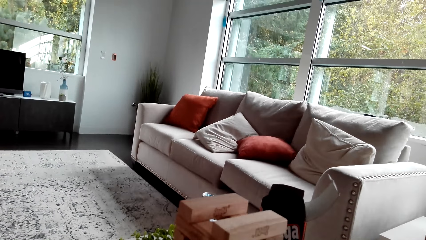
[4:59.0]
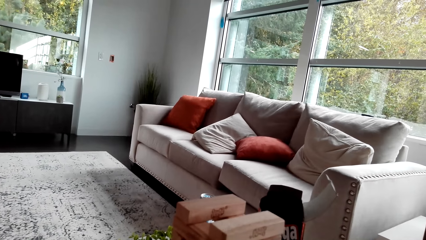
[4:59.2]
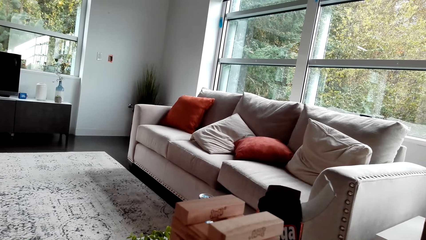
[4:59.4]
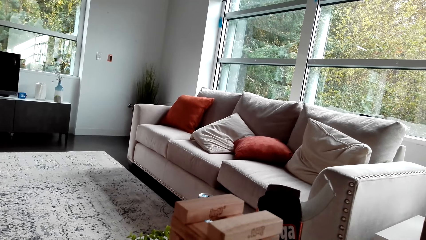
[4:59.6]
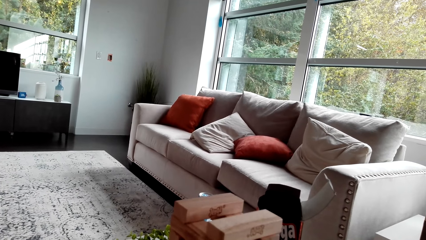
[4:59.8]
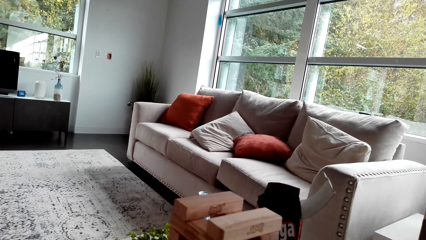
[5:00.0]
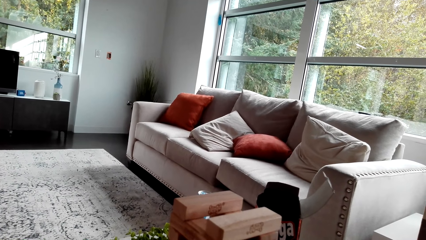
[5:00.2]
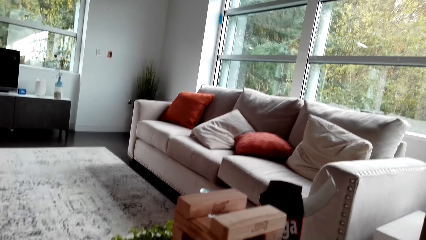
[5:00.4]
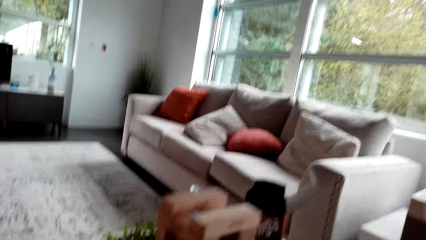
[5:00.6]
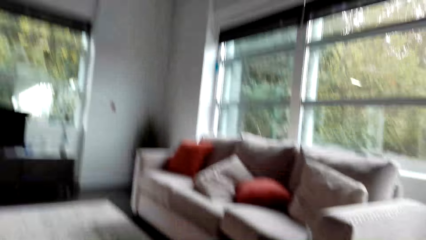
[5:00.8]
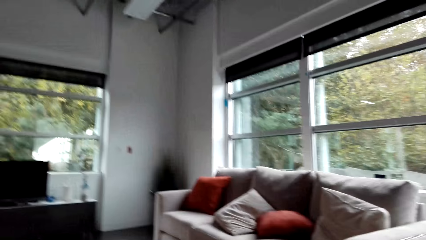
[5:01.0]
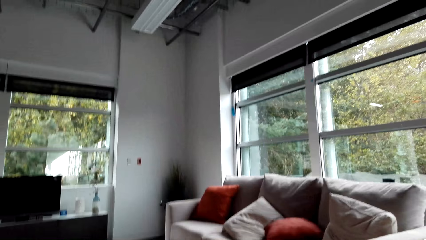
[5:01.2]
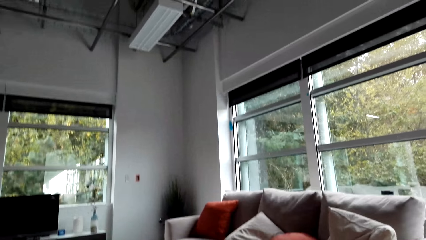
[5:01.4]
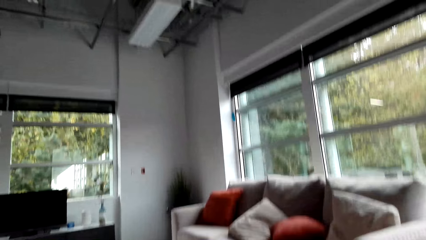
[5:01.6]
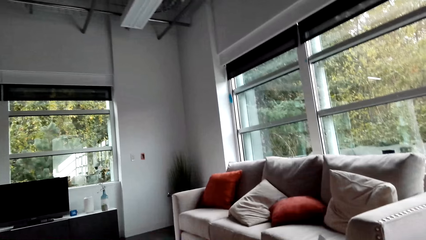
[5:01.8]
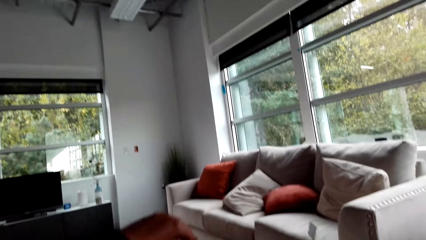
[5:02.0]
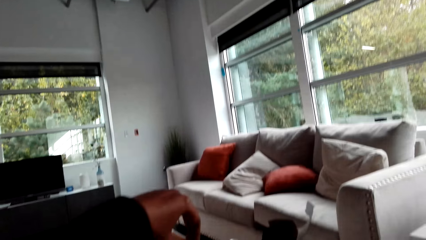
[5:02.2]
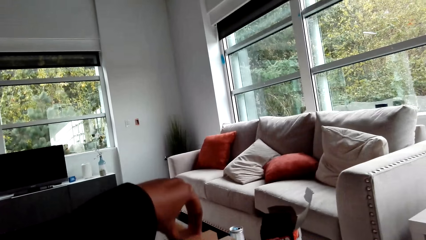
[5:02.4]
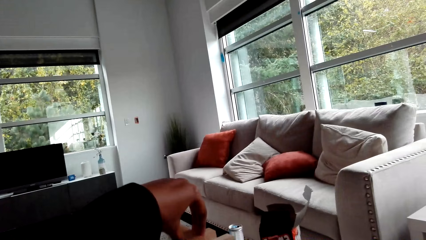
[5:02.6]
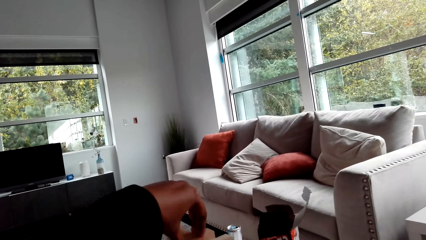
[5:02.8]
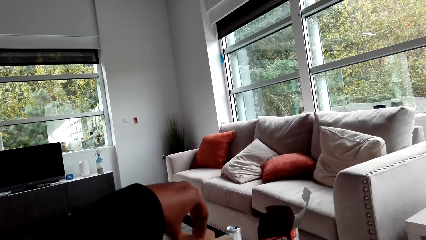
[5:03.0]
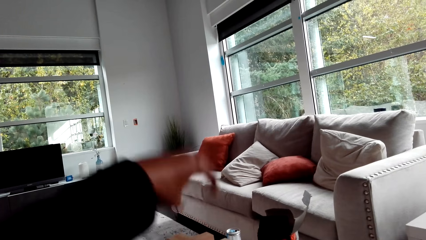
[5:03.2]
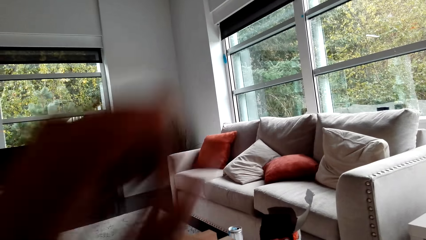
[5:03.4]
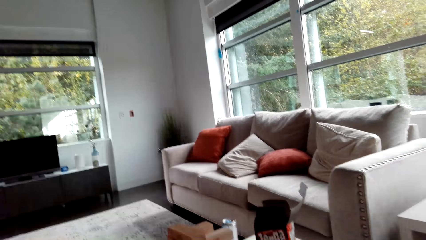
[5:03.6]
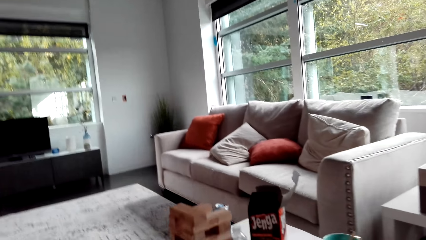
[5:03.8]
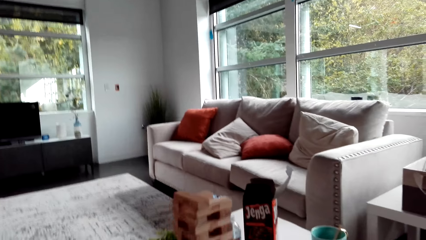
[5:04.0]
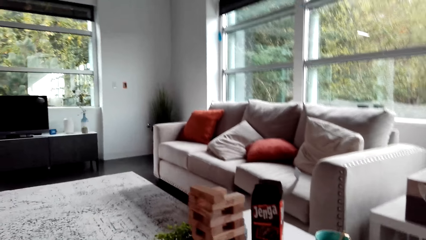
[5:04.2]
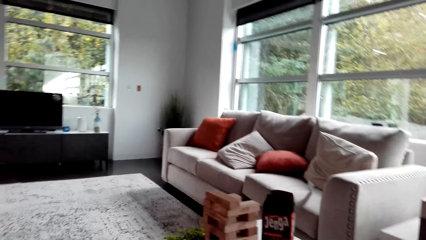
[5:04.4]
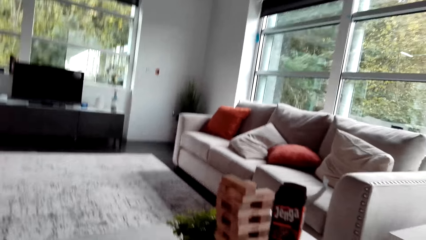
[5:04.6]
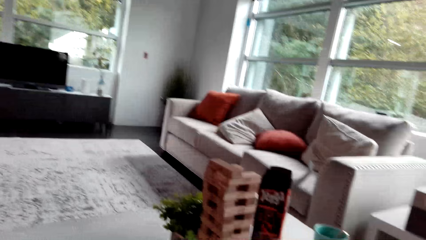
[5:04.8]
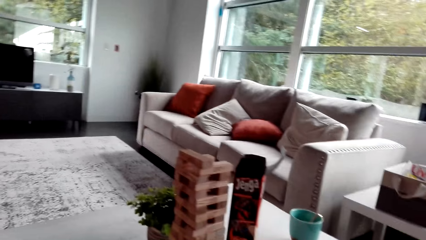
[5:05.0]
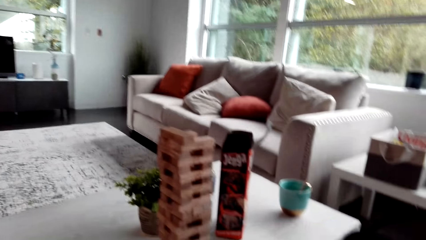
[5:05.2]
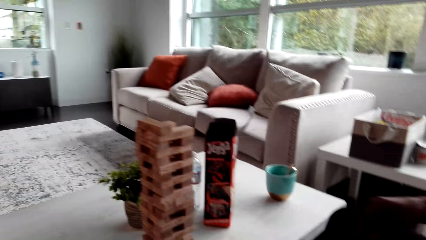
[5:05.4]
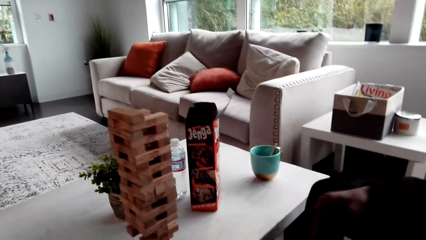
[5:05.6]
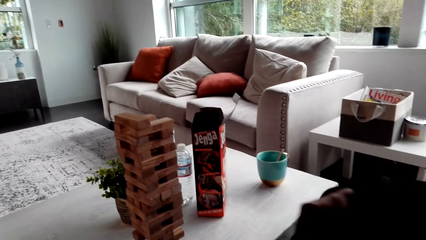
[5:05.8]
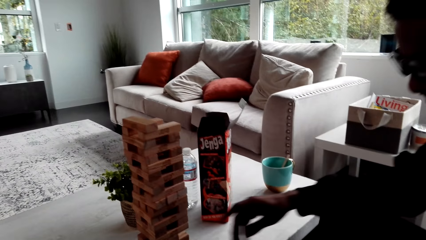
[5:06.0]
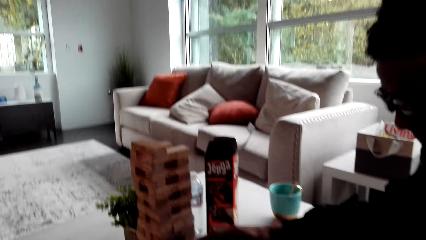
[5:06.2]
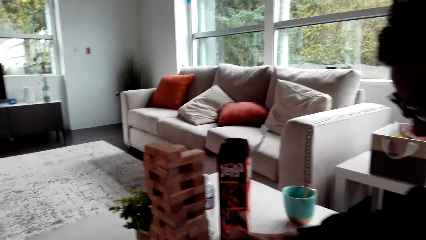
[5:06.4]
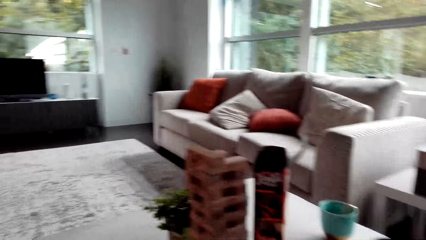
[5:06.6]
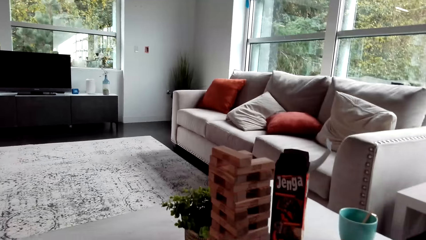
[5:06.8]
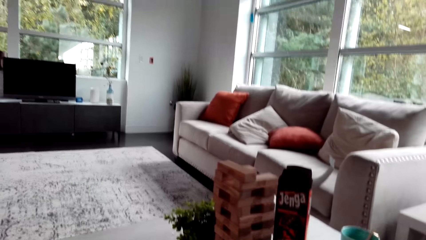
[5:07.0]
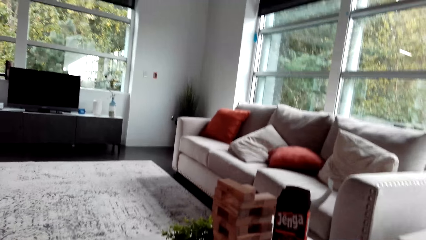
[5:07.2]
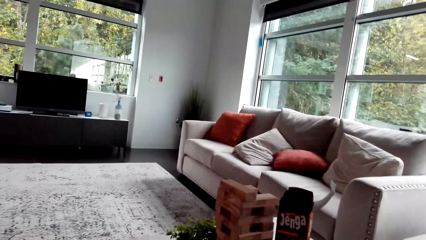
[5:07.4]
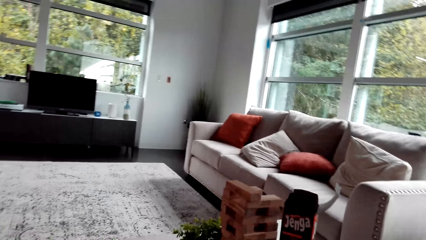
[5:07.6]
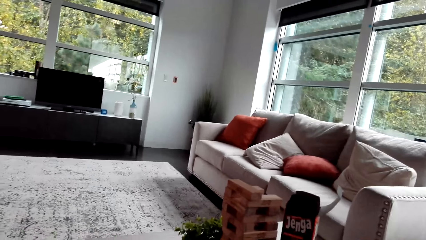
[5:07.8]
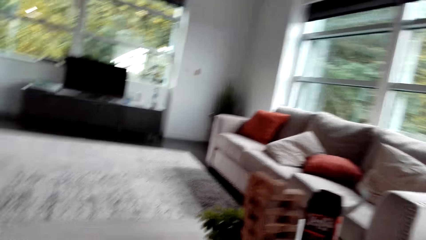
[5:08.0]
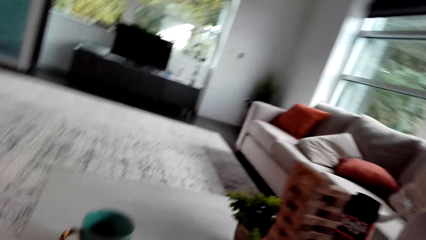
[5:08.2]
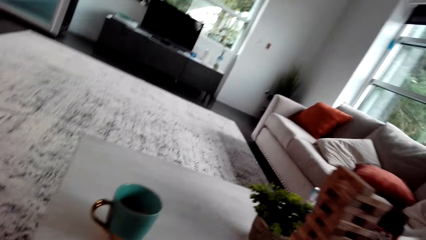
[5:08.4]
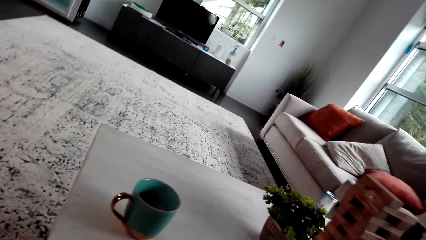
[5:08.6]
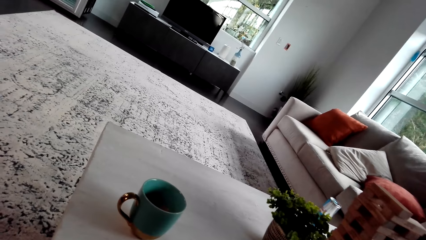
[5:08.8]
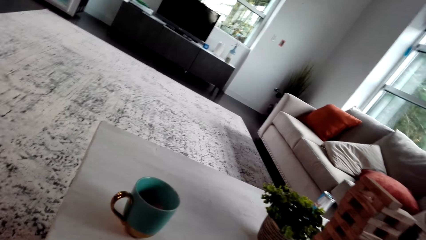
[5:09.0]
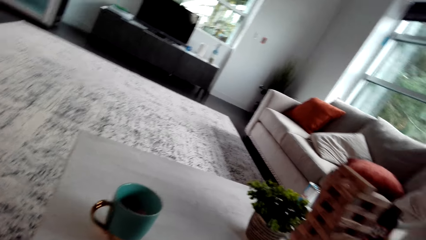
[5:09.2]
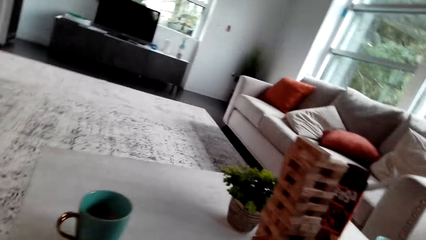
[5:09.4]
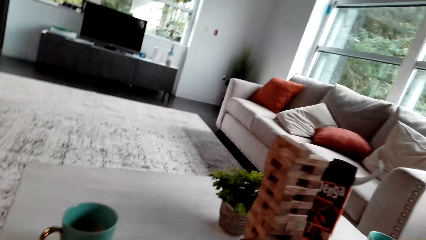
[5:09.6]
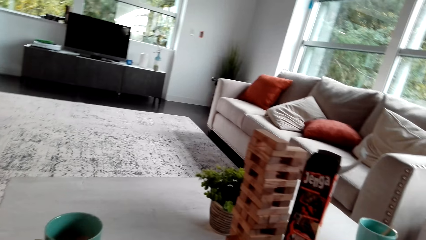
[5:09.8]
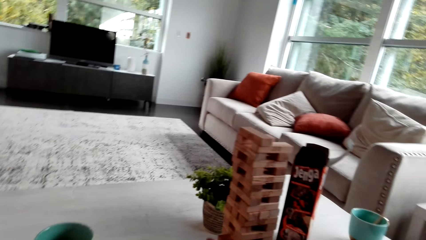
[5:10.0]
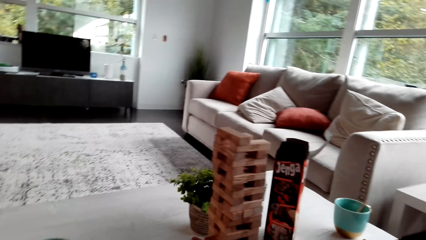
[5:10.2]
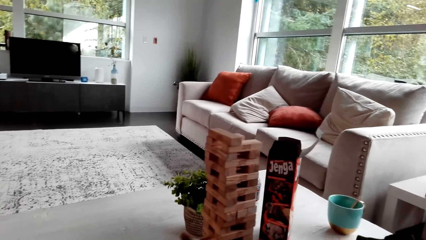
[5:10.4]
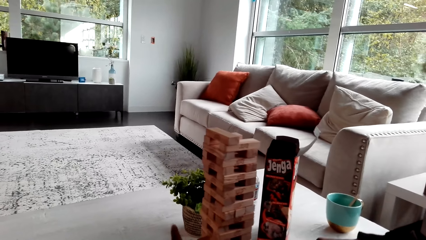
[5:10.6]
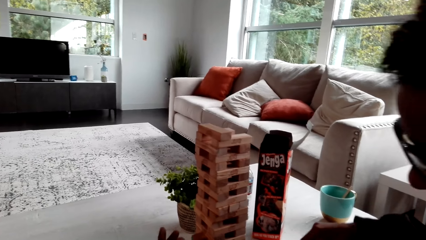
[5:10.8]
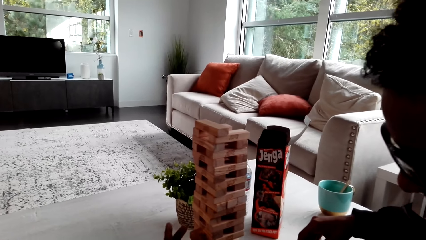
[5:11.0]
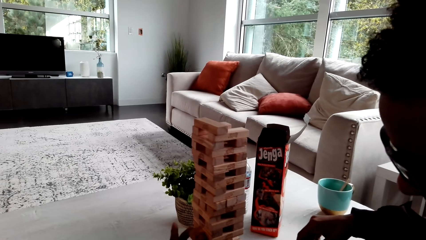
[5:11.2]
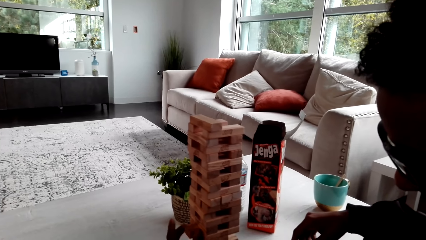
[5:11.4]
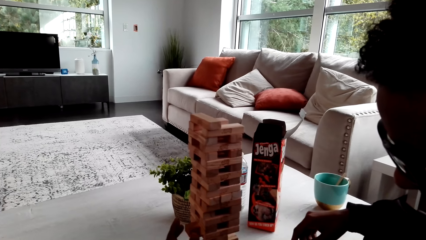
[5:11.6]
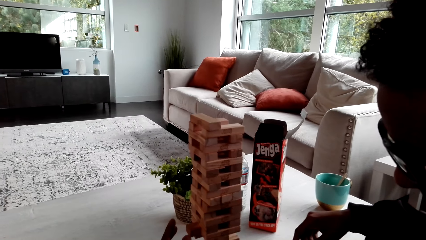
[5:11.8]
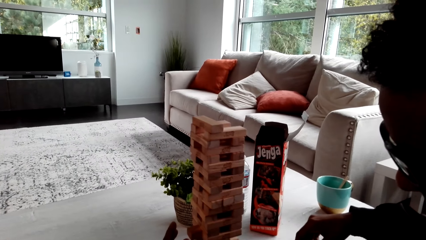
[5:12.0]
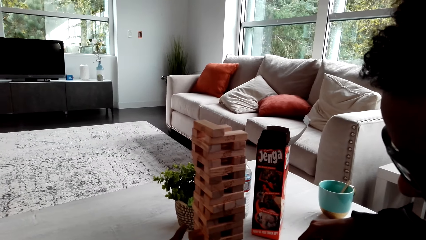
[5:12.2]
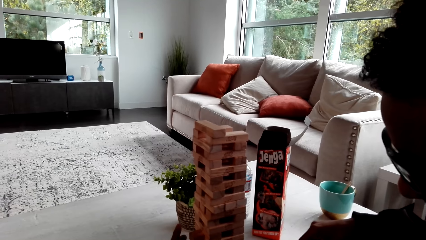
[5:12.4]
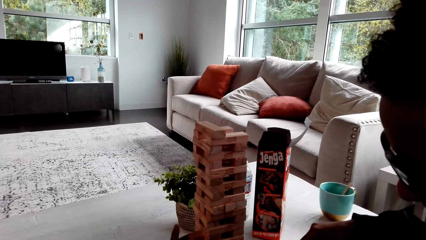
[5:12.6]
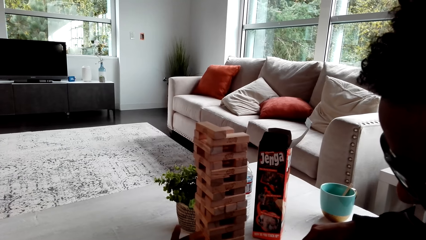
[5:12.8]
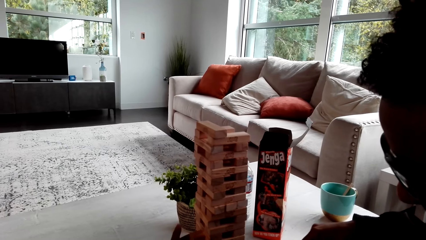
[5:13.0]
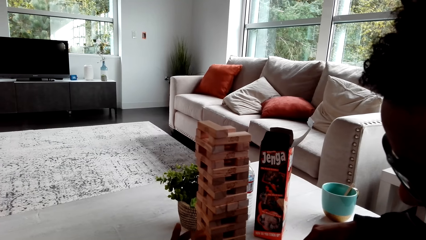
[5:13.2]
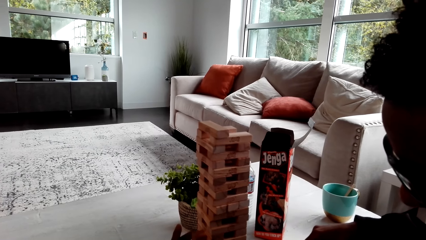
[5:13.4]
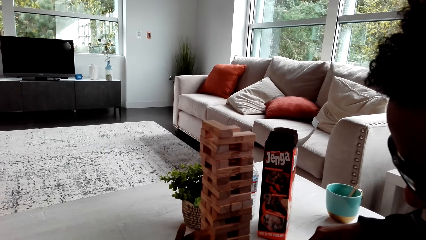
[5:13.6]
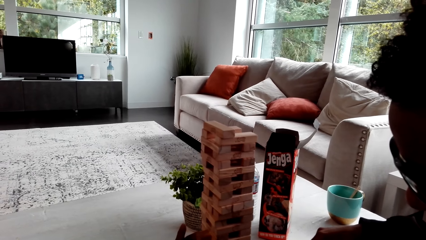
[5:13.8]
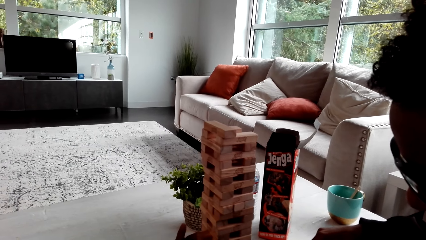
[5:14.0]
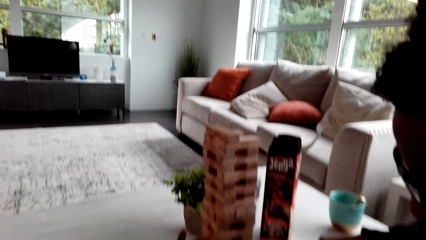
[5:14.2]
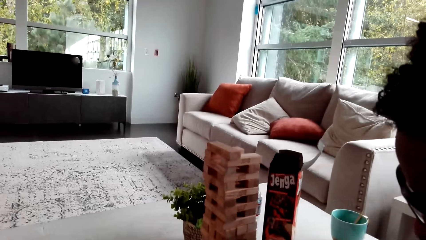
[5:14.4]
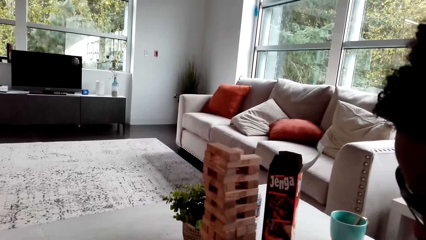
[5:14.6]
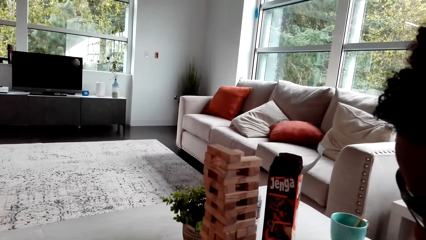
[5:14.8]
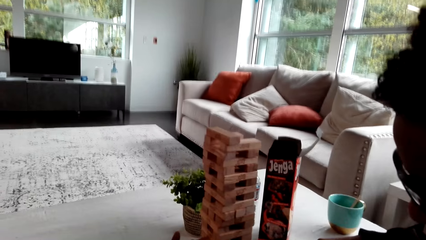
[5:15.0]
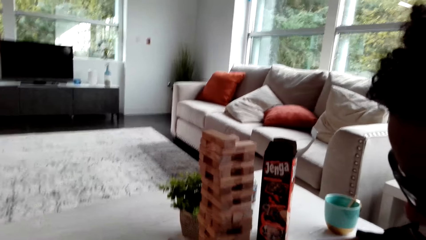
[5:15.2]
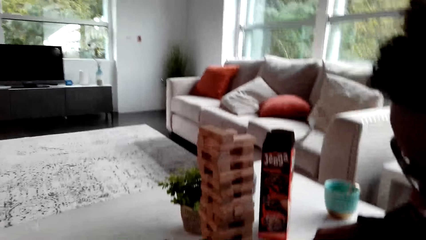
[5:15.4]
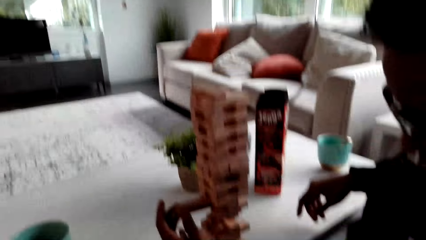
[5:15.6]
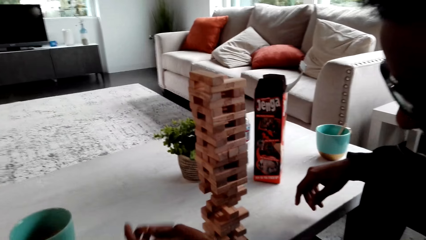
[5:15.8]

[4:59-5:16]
The camera wearer makes a jenga block. They drop the block. They look around. A man moves a hand on the table. The camera wearer looks at the table. The man touches the jenga block and removes the block.
